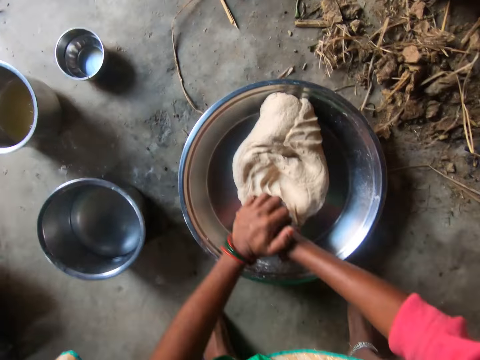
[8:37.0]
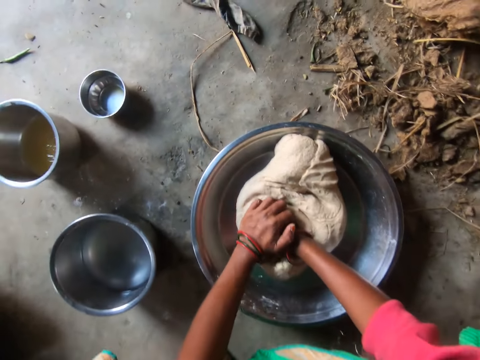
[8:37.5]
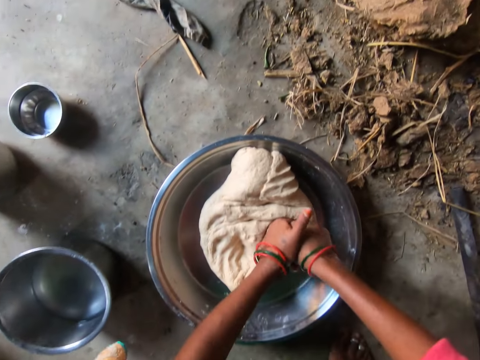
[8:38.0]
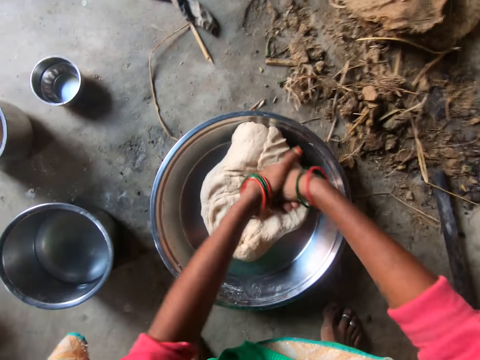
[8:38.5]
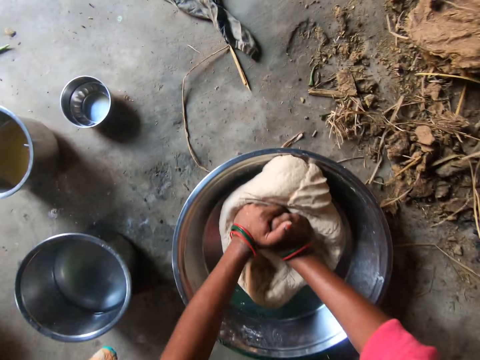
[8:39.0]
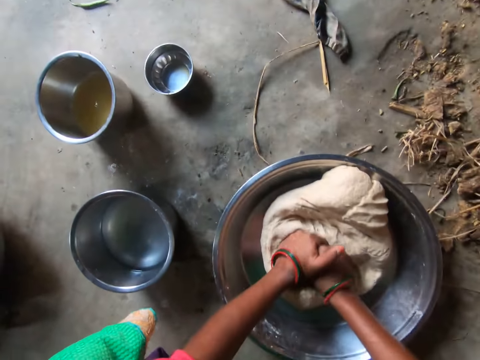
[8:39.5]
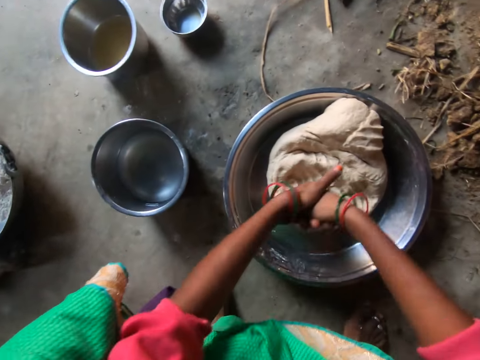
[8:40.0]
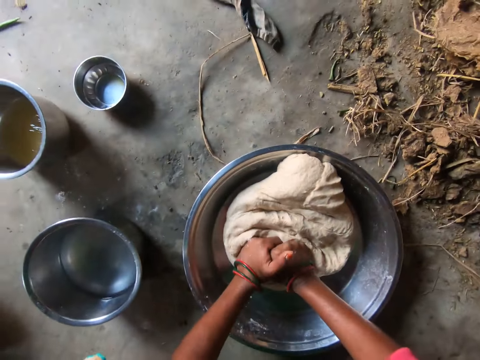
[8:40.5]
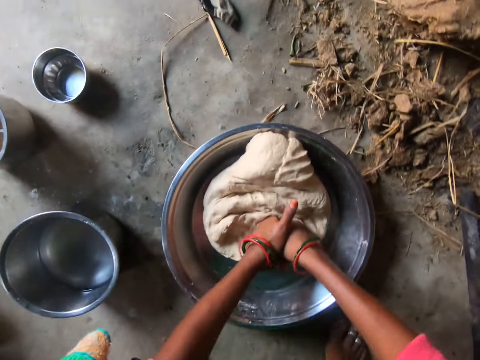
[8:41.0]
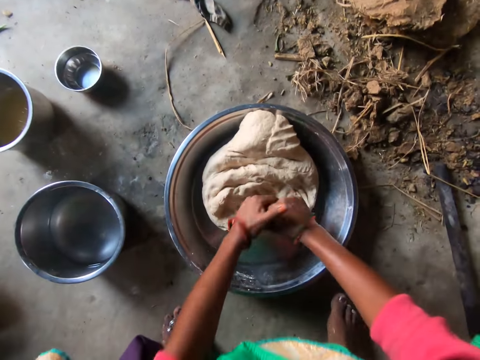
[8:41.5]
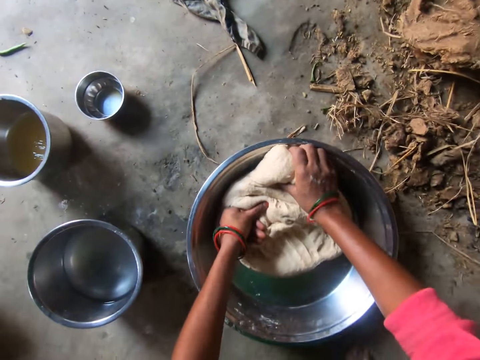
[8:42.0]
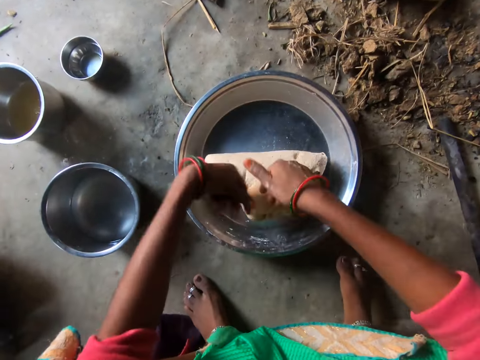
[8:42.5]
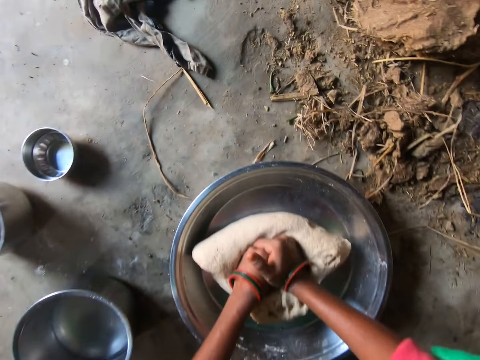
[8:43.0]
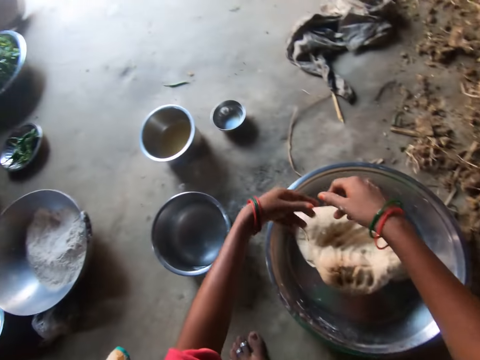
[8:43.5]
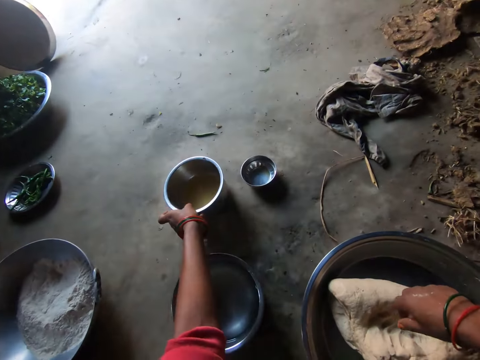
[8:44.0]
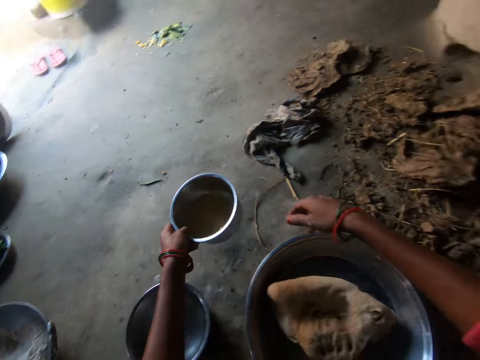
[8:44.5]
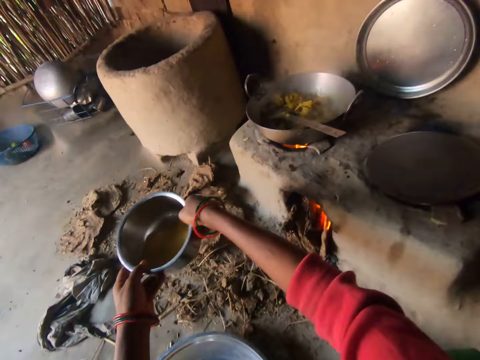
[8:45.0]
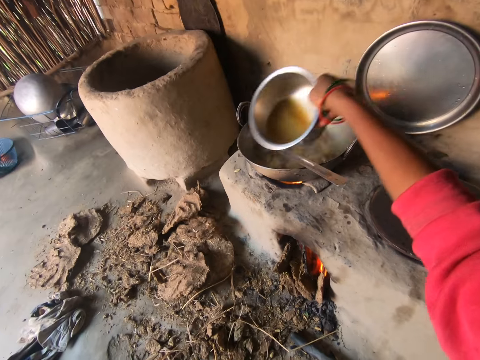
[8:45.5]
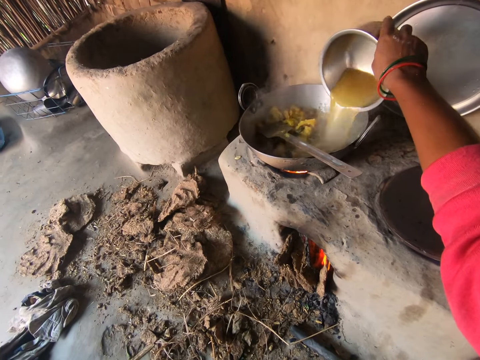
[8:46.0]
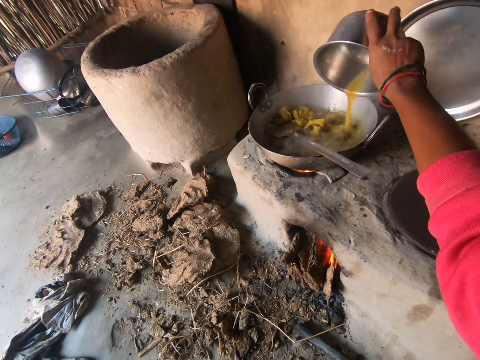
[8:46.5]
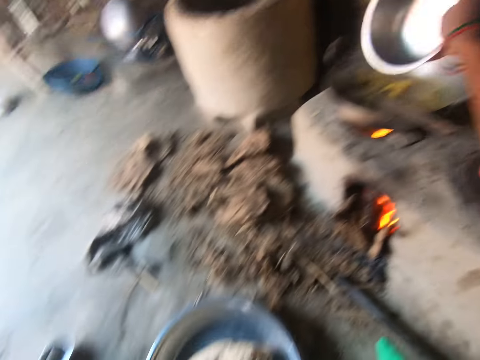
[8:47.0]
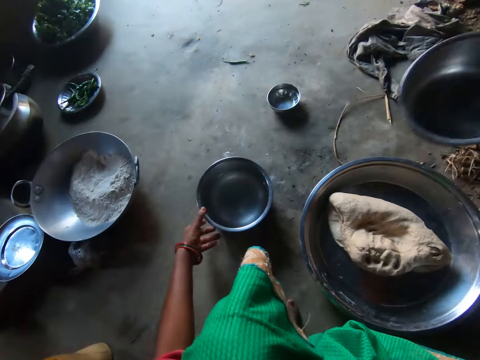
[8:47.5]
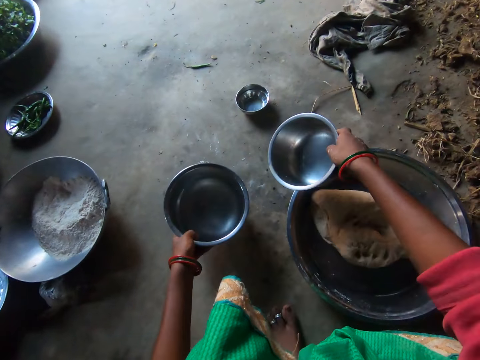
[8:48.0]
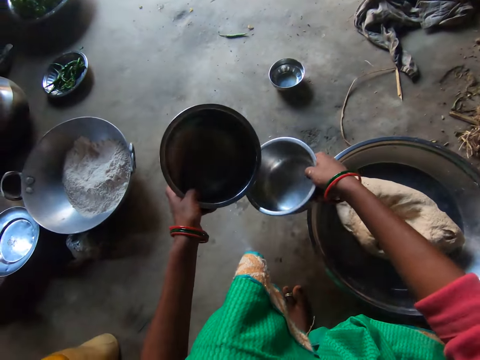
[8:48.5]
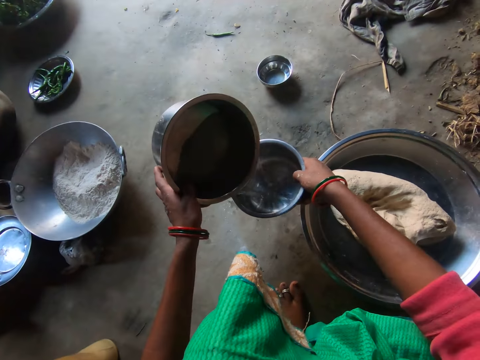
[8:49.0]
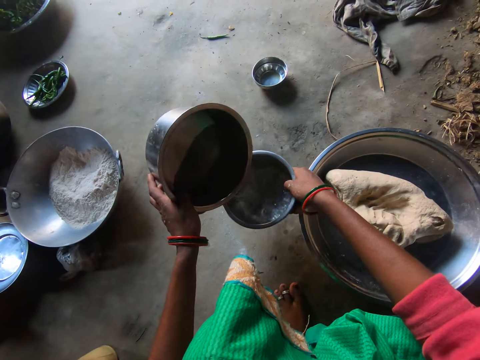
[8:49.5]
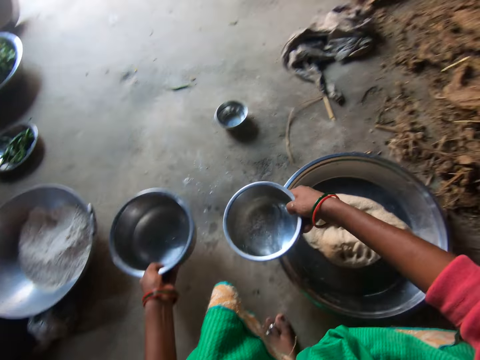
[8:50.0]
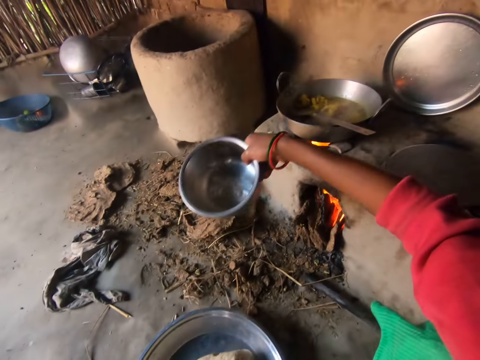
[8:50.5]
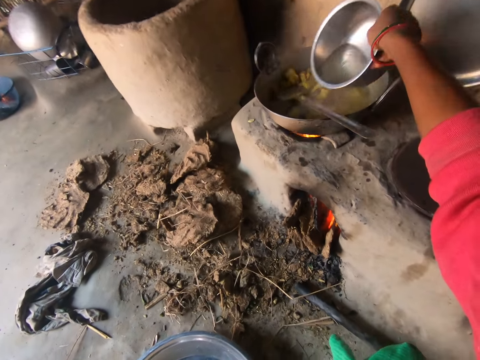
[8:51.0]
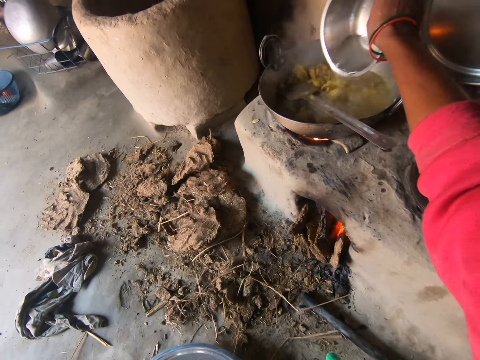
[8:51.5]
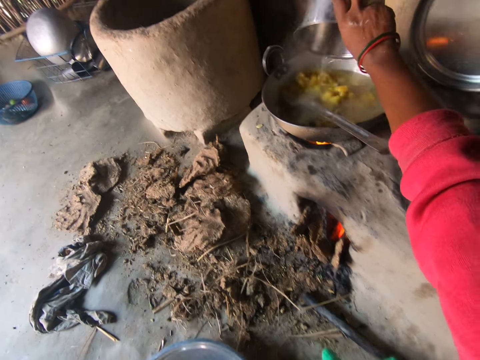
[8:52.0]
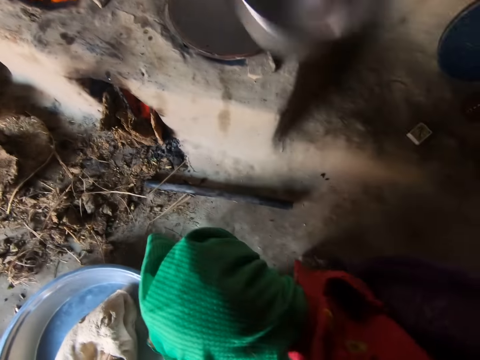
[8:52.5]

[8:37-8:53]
The camera wearer turns the dough. She picks up a plate from the floor with her left hand. She pours the liquid in the plate into the pot. She carries the plate from the floor with her left hand. She pours water from the plate into another plate. She pours water from the plate into the pot with her right hand.

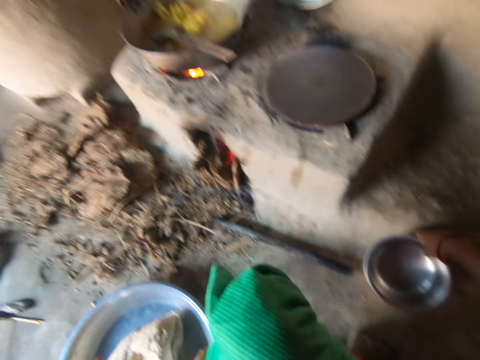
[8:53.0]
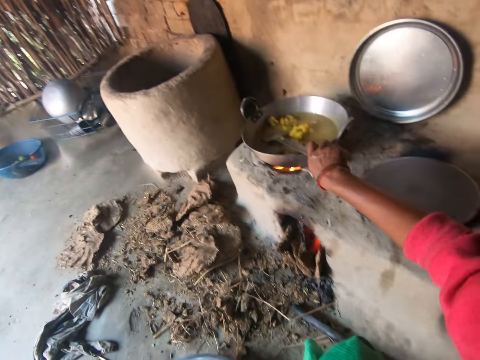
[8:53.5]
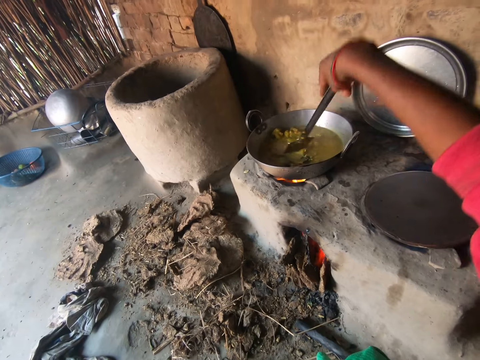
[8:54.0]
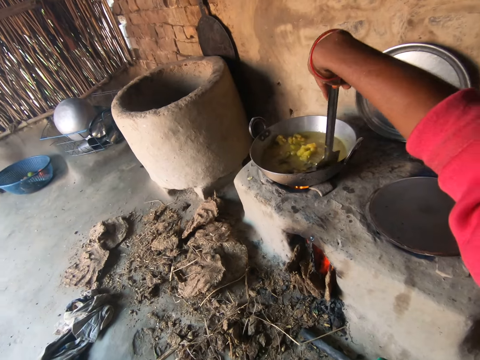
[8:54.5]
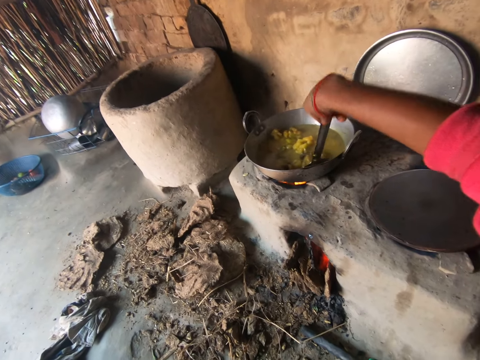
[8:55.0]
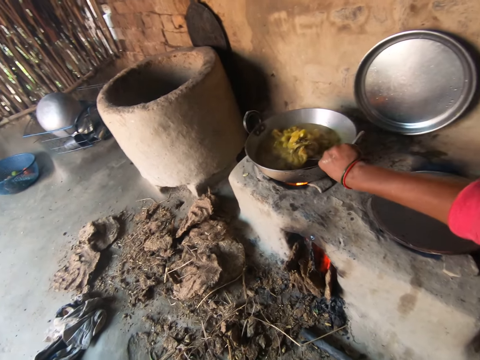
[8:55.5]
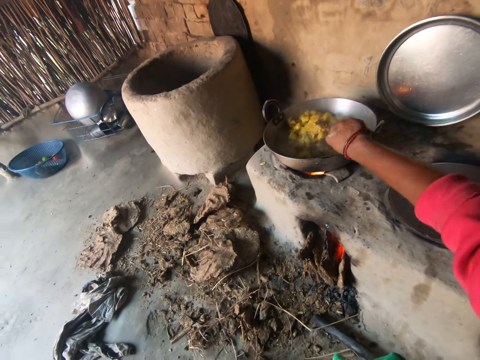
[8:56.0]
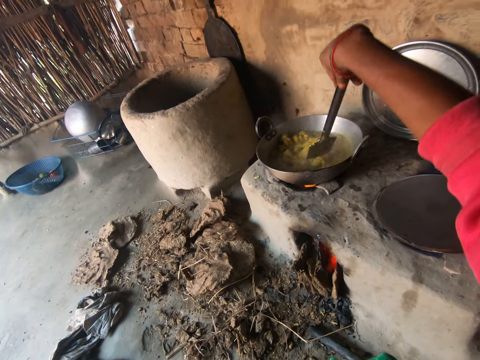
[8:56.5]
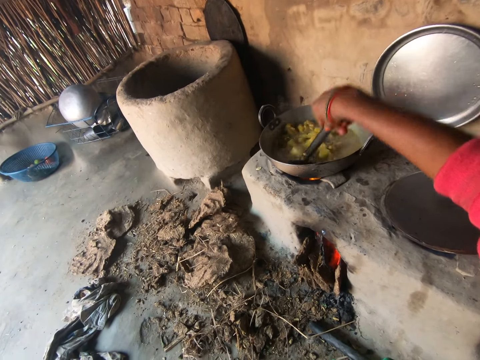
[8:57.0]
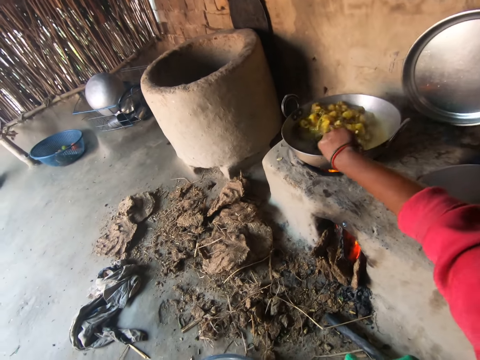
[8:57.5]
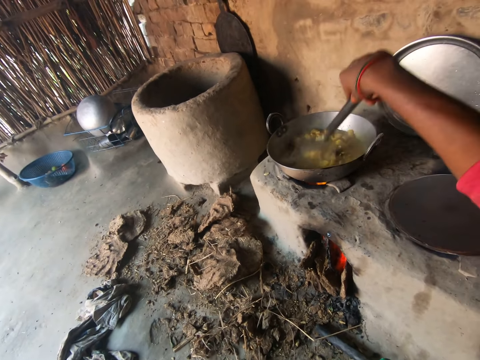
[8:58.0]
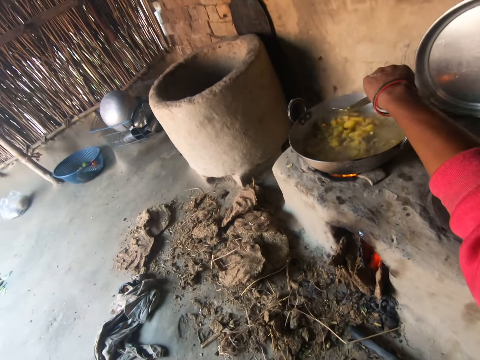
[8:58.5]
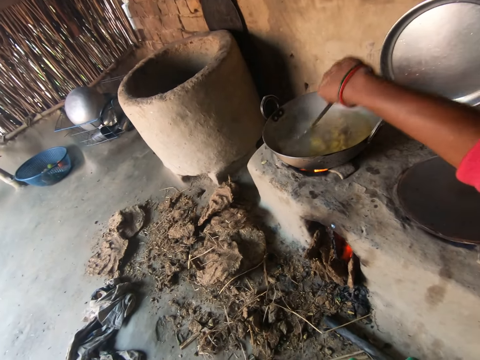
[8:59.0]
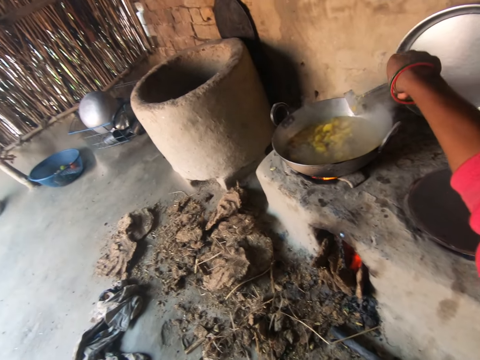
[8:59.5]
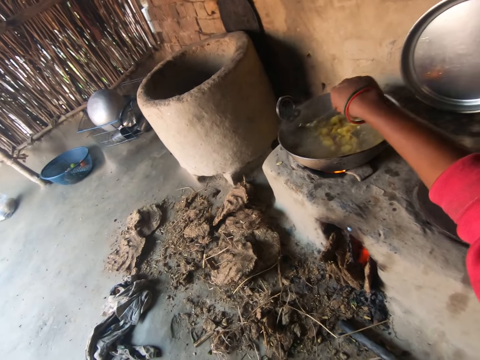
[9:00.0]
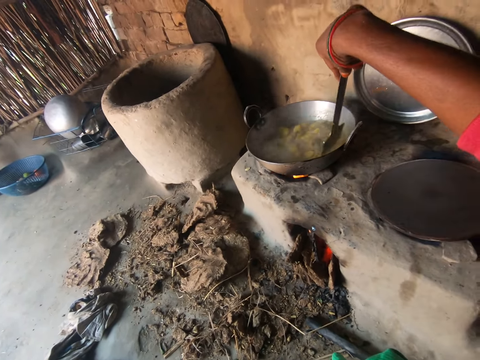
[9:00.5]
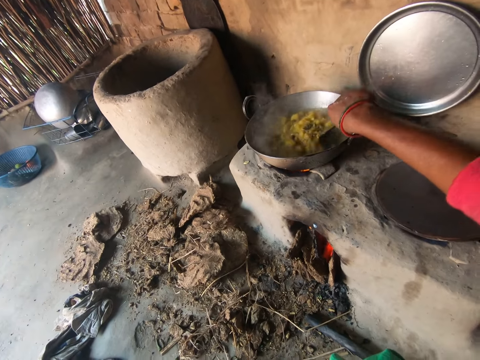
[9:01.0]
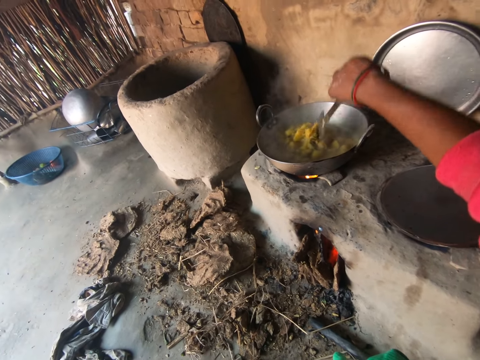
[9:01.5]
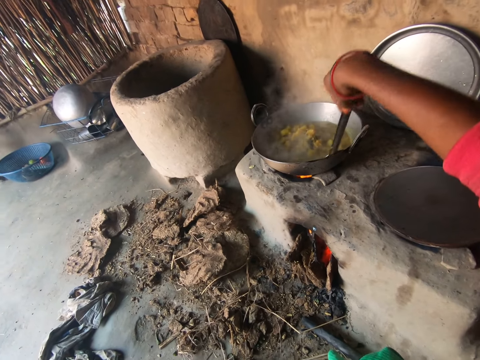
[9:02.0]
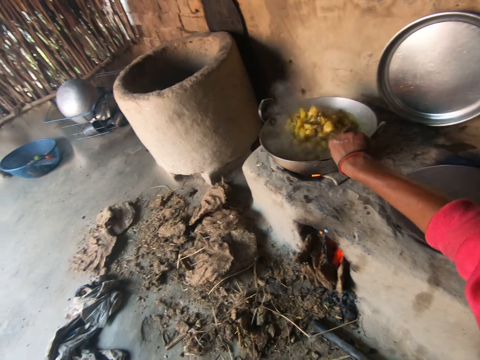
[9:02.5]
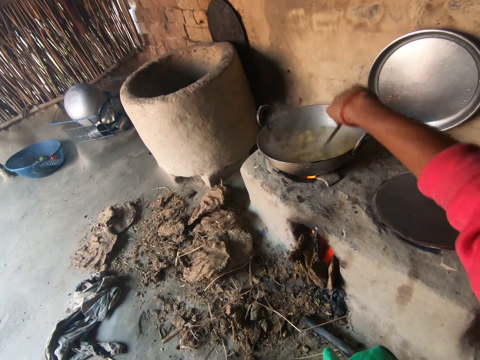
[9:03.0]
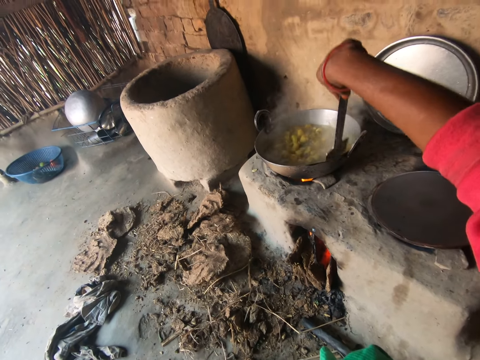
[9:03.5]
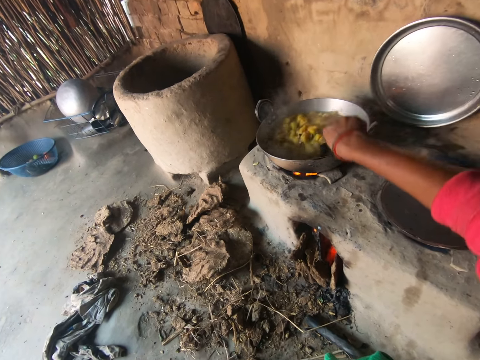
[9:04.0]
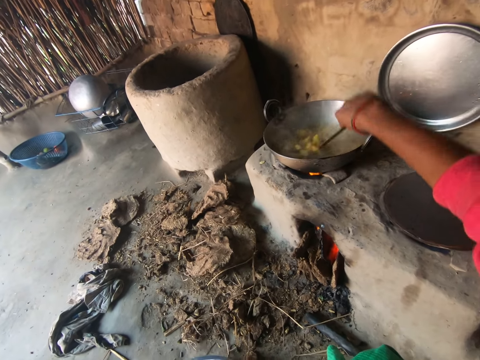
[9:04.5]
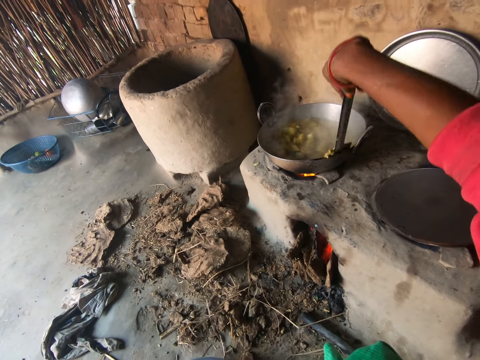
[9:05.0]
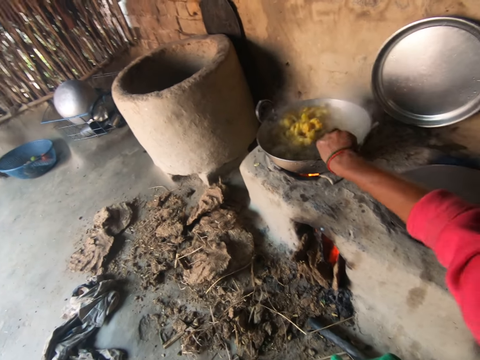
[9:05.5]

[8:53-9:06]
The camera wearer drops the plate on the floor with her right hand. She stirs the food with the spoon in her right hand. She takes the spoon.
